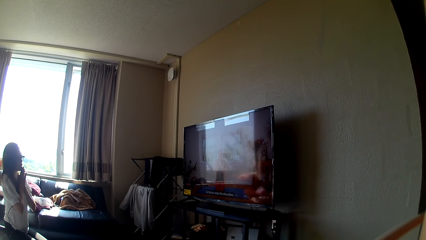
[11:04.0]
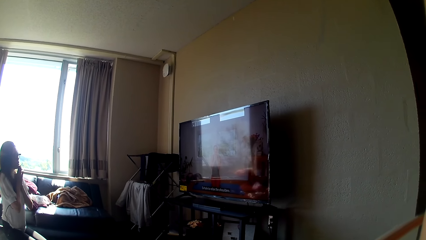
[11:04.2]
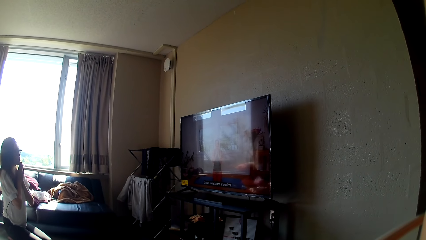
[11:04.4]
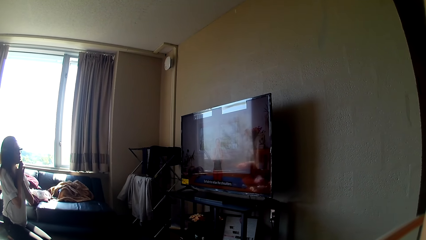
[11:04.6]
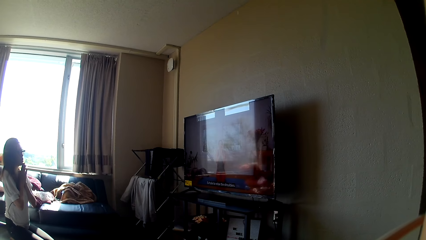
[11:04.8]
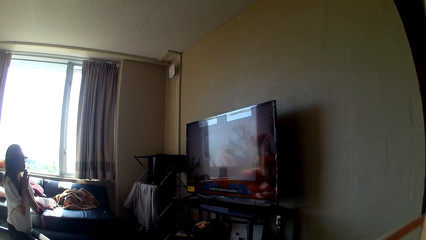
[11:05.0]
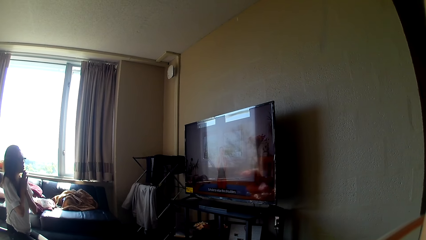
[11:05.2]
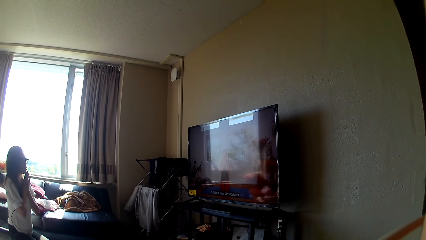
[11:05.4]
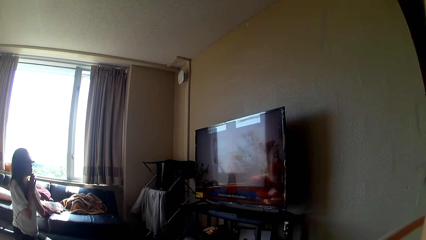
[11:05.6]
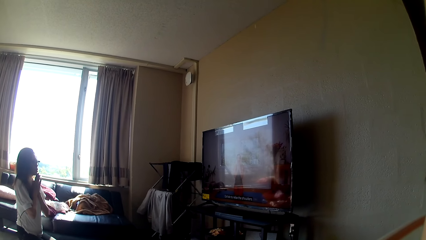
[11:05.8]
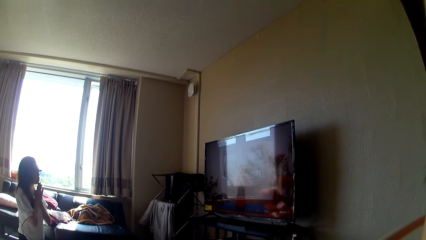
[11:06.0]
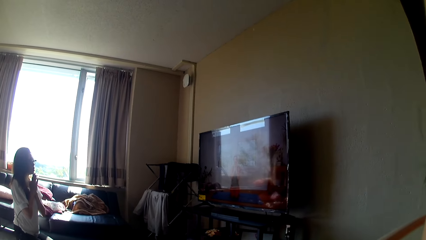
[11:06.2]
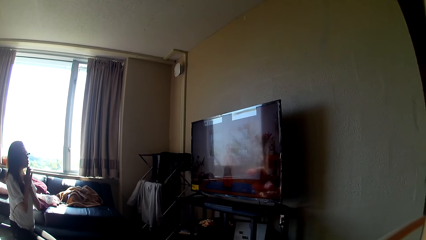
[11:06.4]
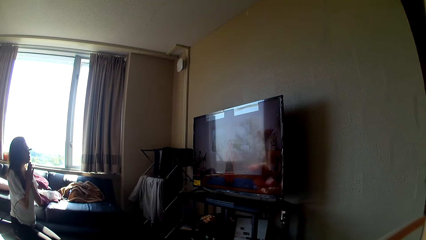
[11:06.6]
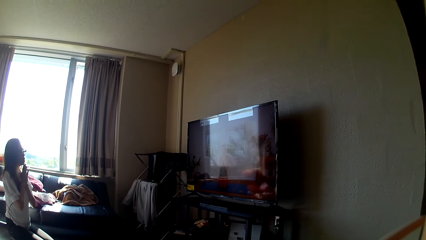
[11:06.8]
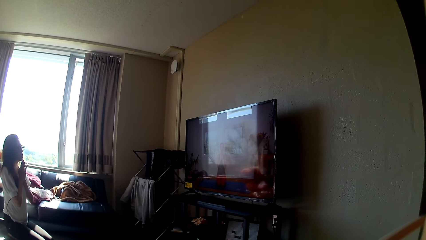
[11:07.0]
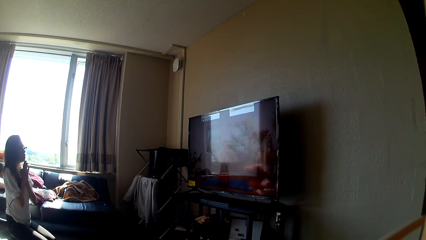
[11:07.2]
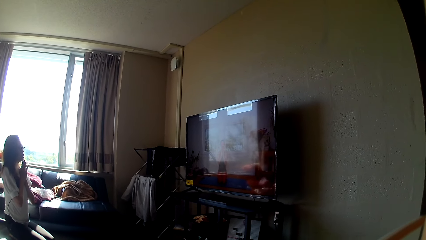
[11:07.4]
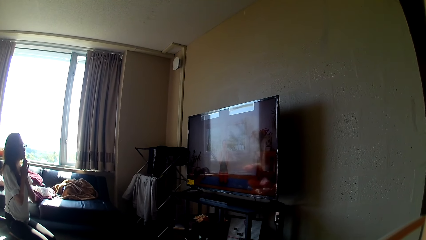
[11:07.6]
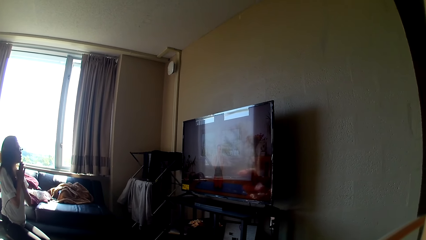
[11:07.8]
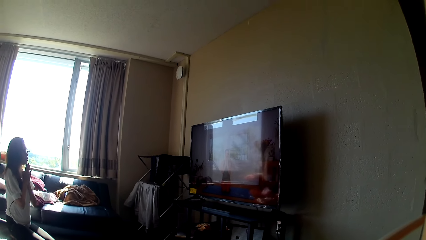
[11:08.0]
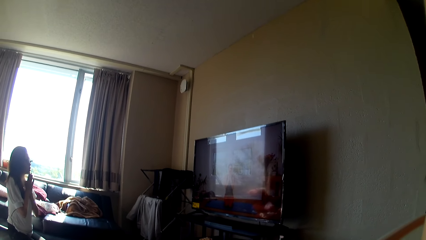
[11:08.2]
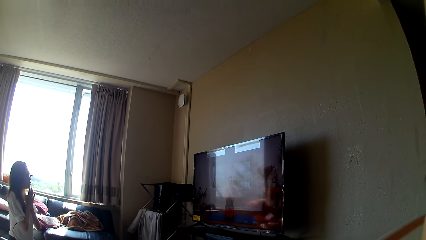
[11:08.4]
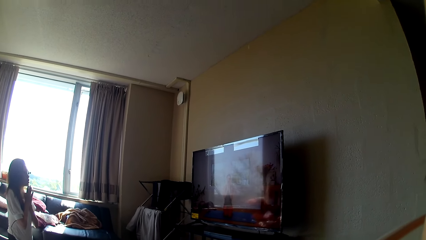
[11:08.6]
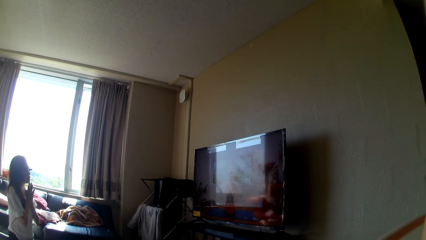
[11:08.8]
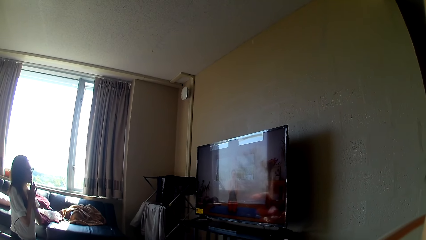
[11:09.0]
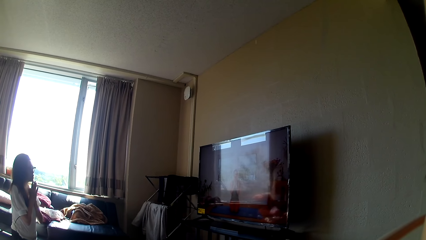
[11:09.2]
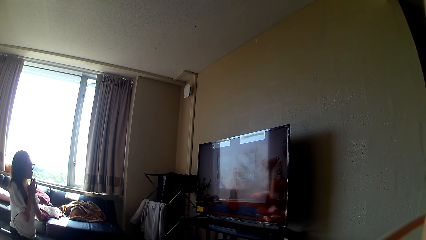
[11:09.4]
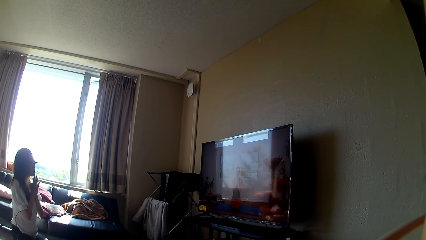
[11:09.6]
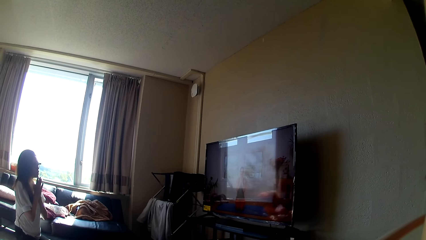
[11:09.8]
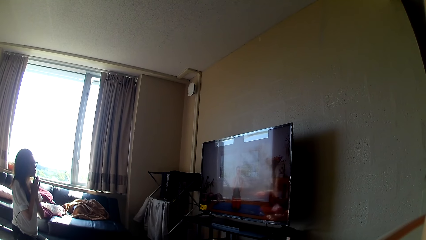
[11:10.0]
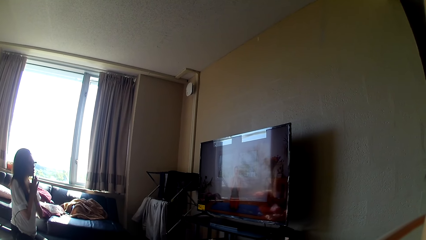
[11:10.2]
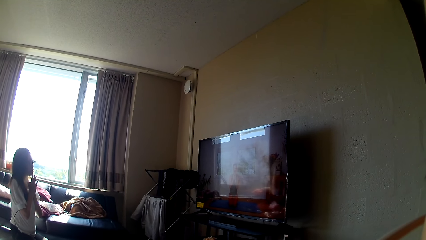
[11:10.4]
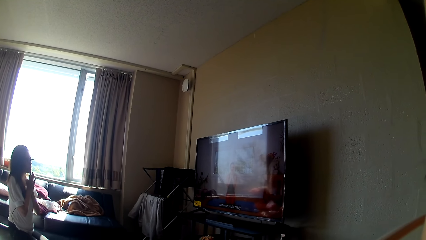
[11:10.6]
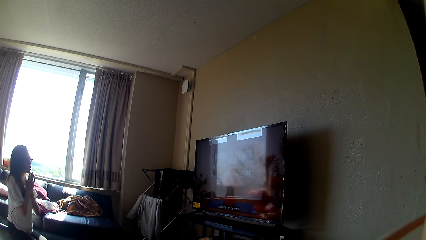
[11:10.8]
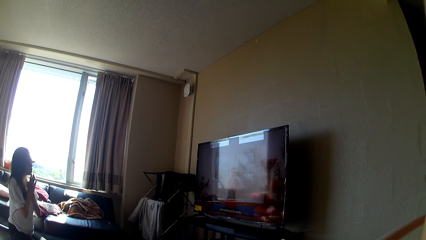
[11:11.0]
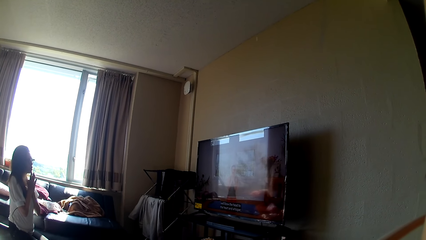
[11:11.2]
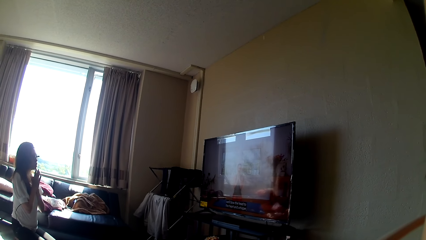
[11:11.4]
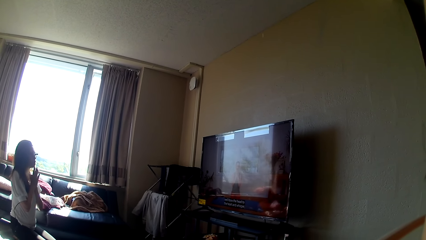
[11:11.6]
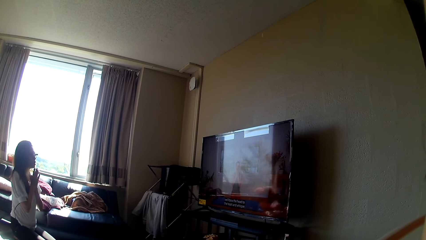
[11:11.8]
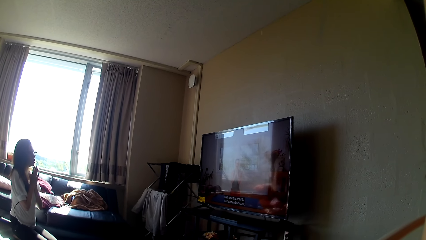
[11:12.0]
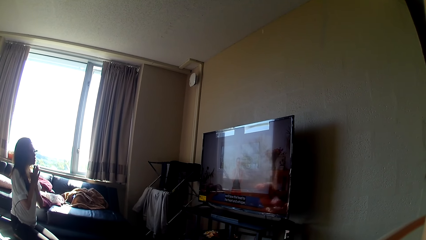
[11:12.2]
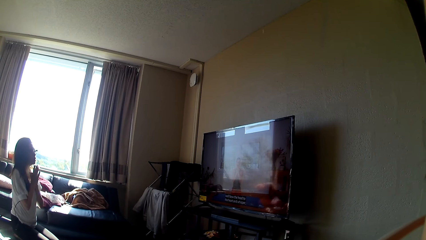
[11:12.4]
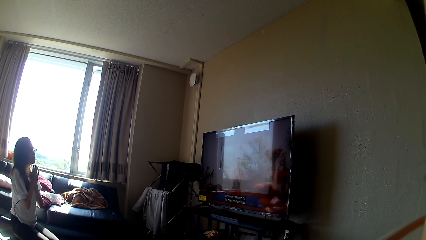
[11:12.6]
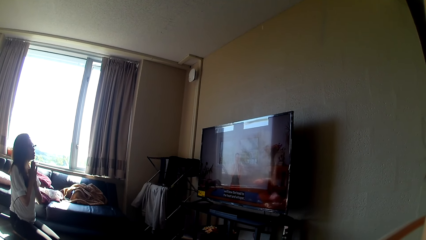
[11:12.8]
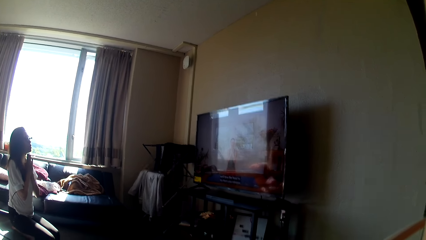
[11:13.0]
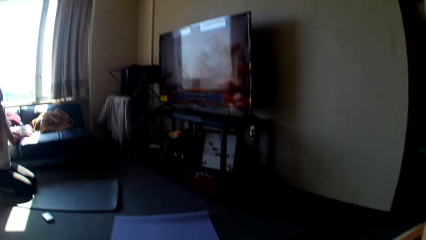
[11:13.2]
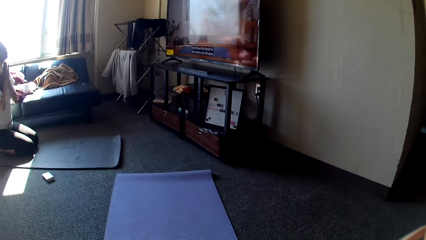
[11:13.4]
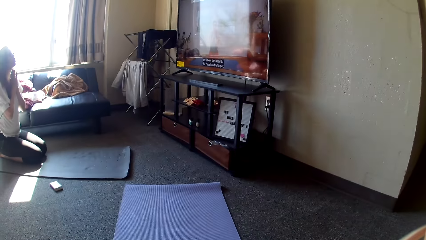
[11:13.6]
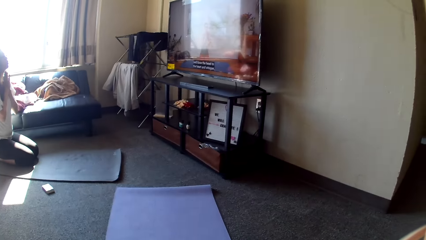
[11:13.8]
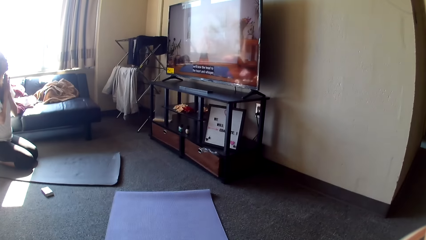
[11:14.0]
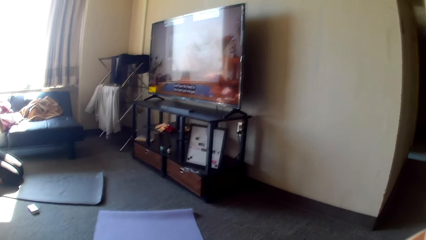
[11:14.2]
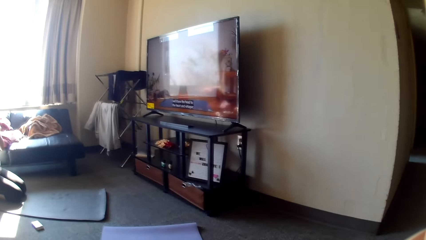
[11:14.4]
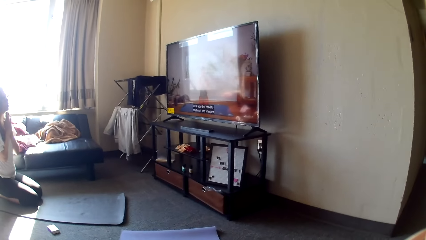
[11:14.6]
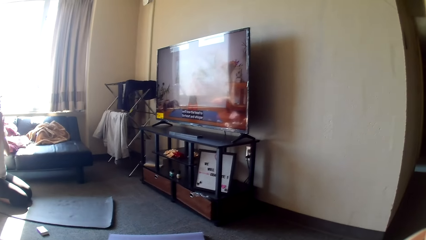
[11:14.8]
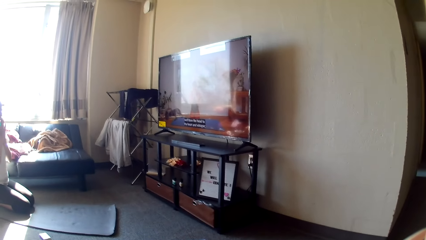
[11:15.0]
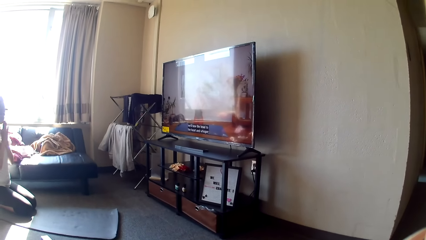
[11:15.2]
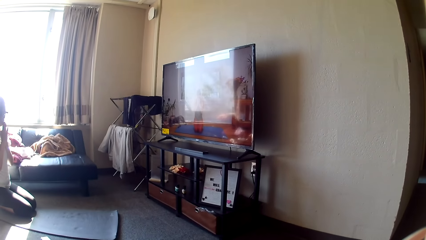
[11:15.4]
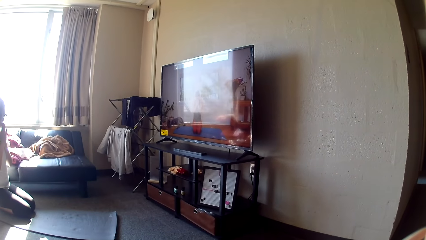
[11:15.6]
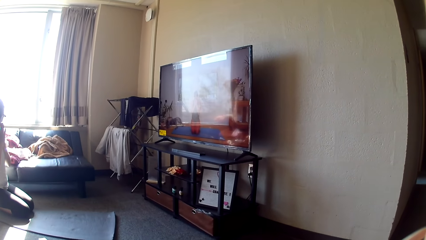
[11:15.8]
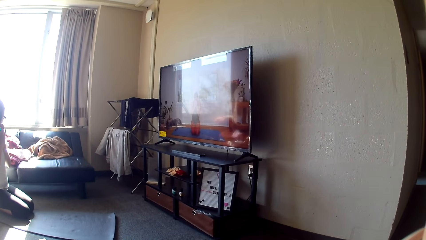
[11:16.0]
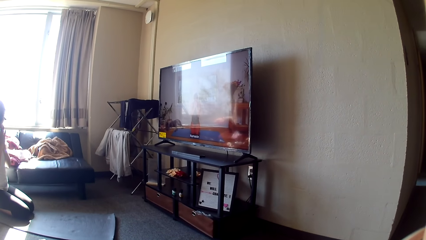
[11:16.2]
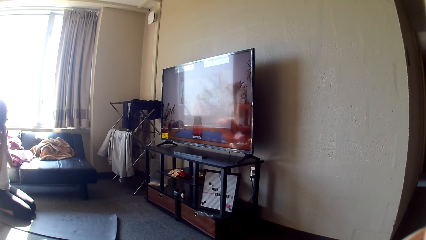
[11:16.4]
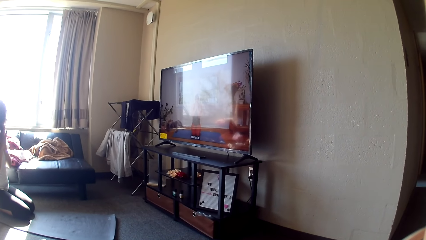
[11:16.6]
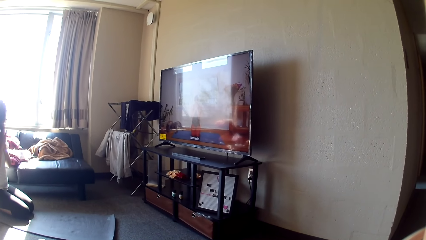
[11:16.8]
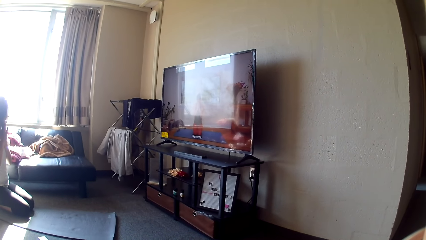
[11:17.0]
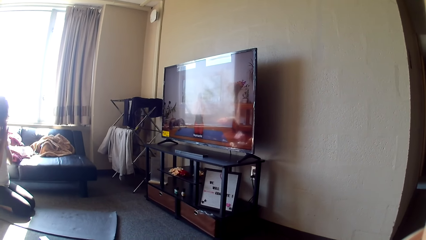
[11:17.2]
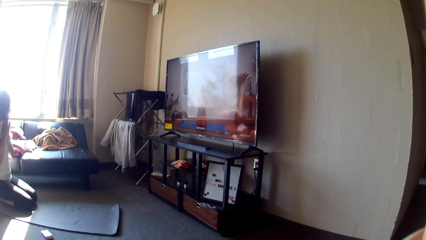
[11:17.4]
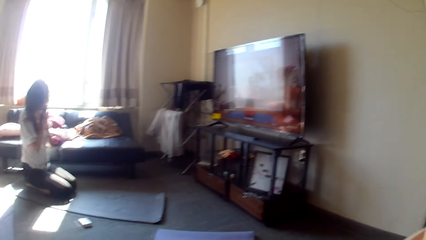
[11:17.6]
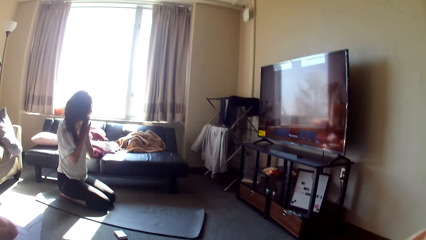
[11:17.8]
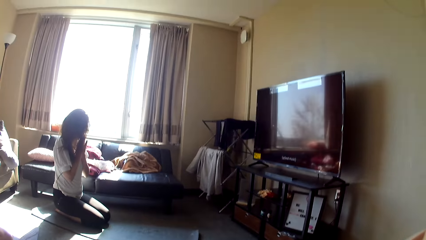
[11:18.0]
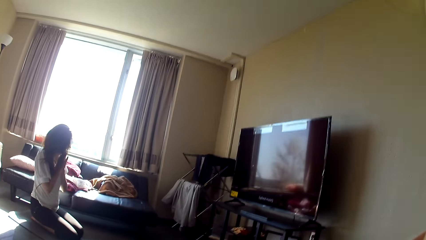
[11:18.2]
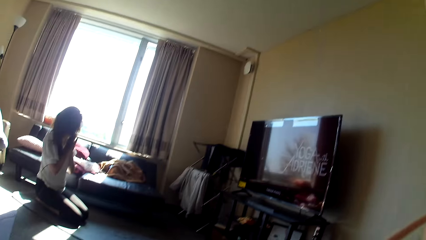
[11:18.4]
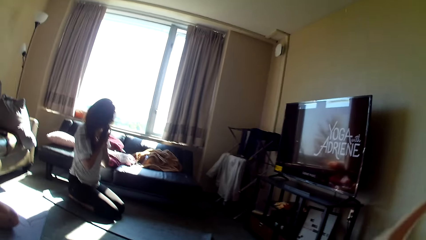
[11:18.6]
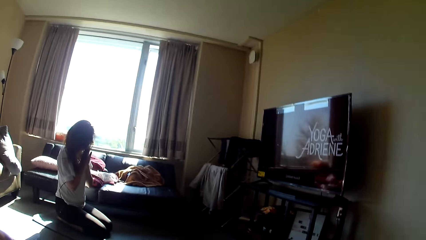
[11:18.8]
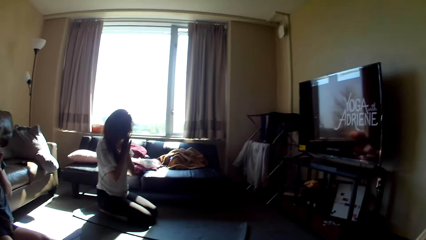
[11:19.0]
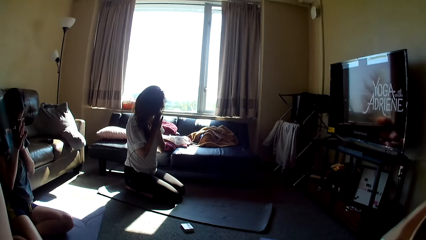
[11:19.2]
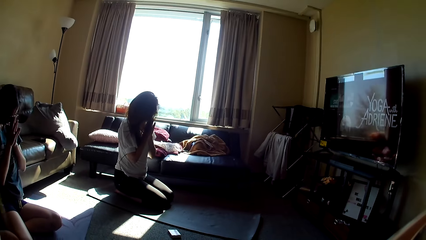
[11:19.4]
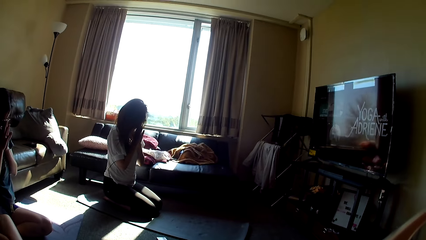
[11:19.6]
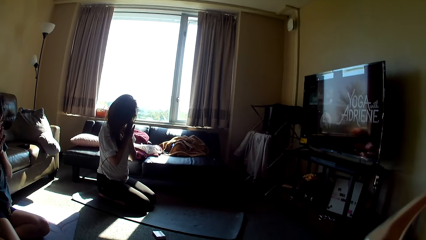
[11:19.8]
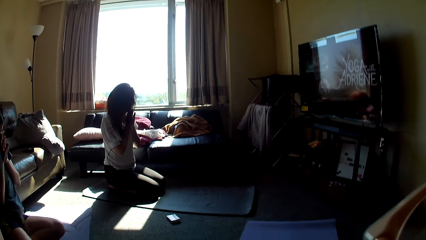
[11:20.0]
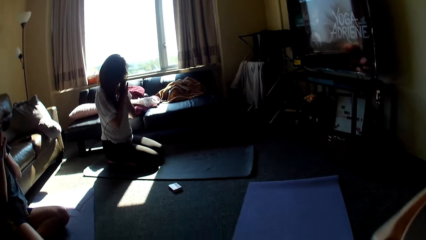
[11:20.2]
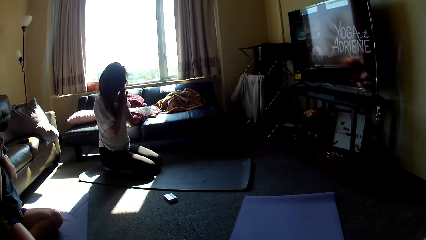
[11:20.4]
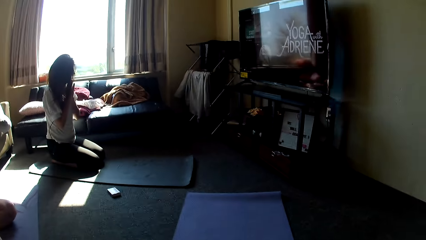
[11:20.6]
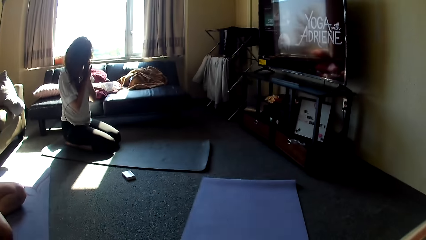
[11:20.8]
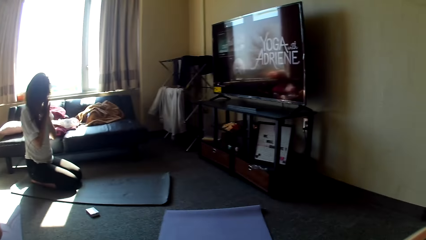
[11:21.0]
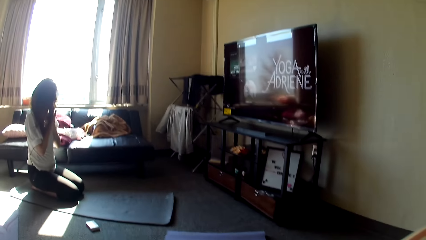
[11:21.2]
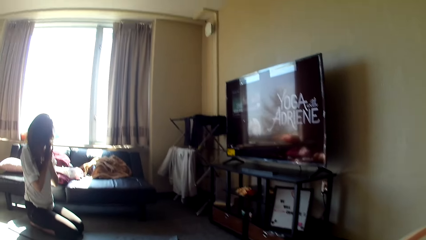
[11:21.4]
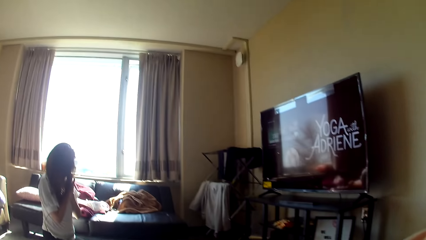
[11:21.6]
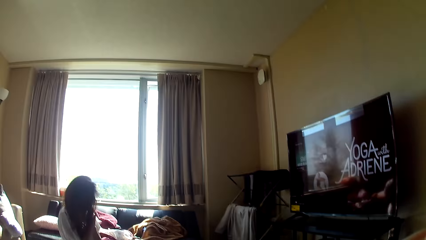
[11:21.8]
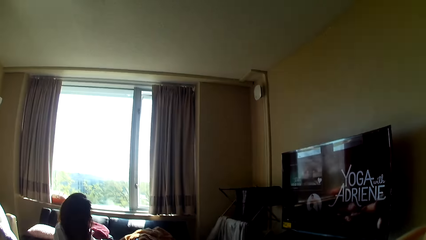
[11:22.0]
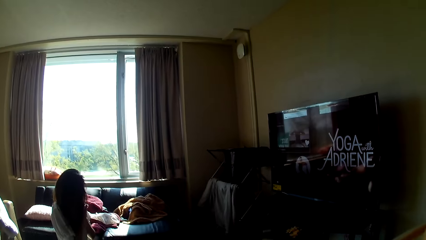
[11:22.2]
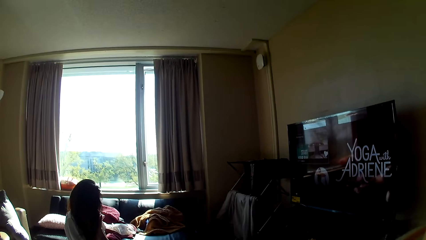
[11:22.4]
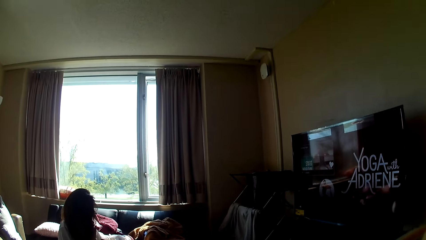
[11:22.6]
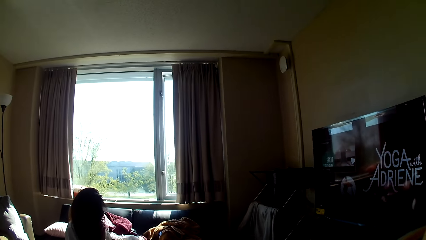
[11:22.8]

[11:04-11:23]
A lady holds her hands together. The camera wearer adjusts the camera.
